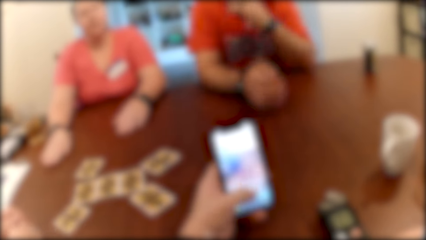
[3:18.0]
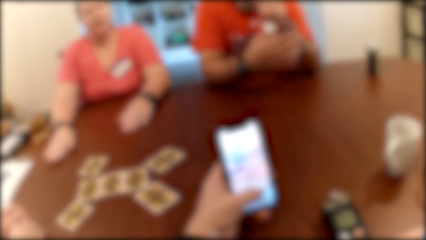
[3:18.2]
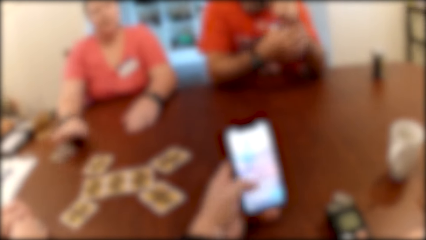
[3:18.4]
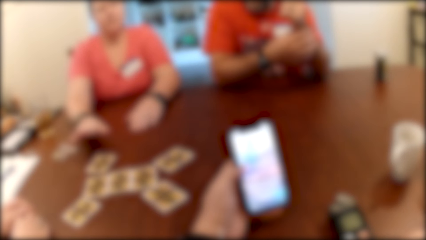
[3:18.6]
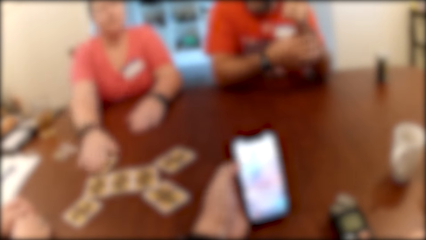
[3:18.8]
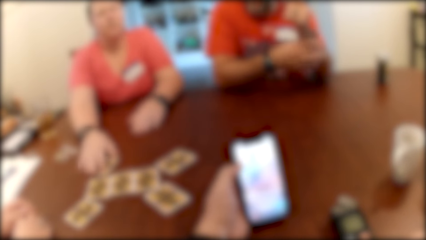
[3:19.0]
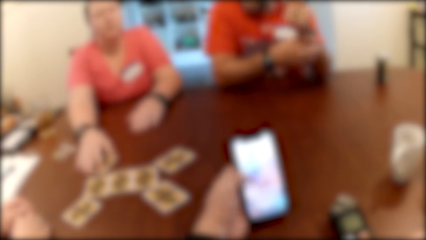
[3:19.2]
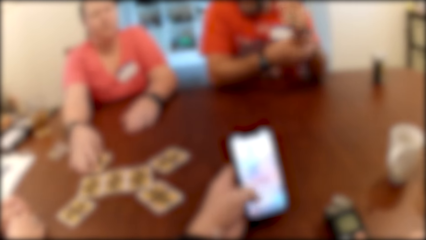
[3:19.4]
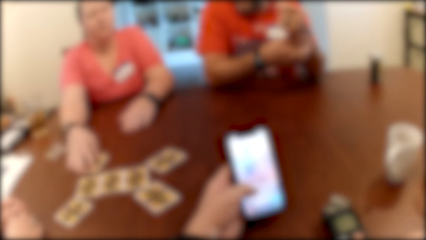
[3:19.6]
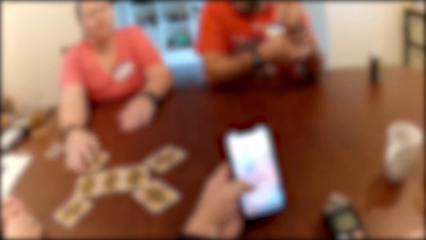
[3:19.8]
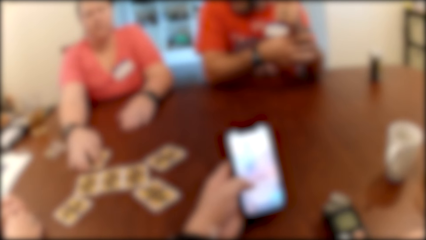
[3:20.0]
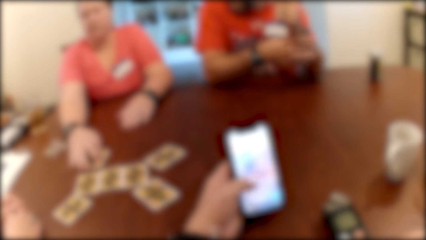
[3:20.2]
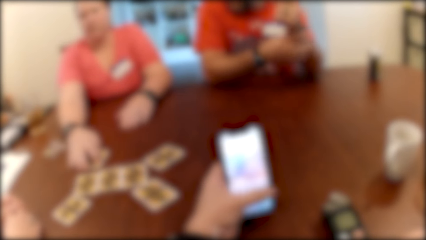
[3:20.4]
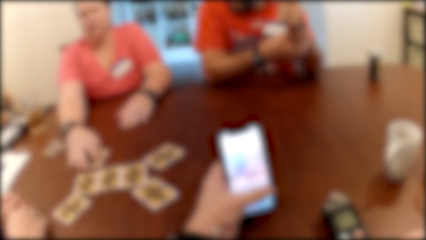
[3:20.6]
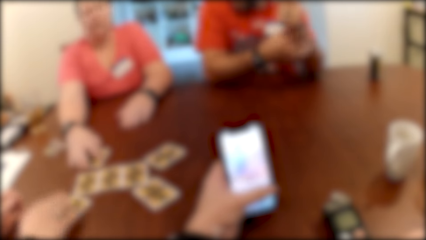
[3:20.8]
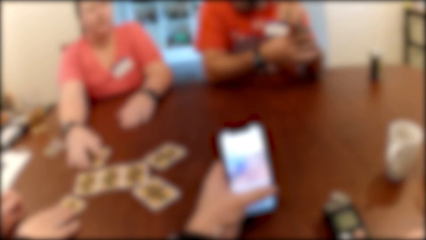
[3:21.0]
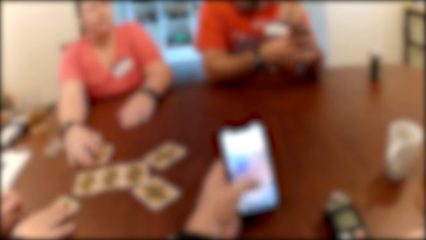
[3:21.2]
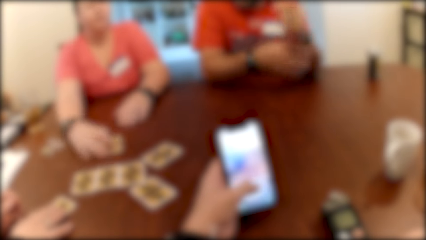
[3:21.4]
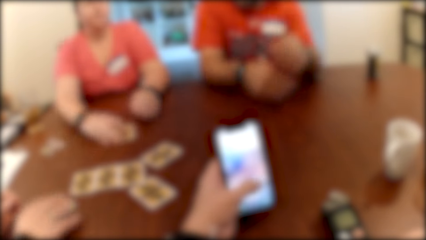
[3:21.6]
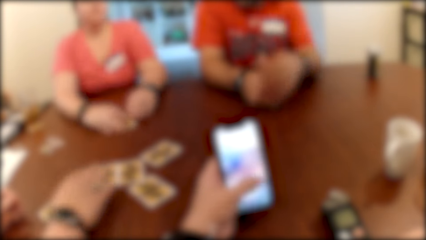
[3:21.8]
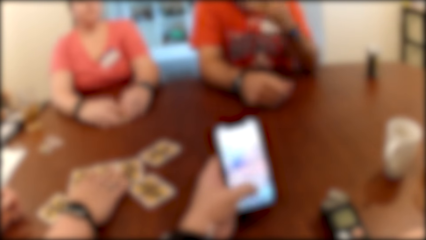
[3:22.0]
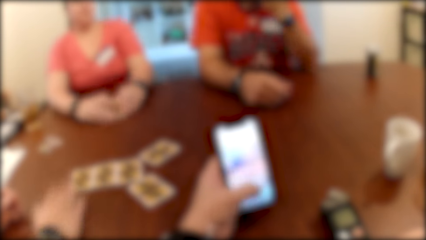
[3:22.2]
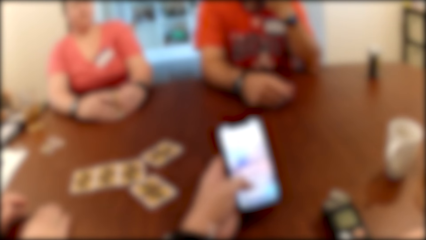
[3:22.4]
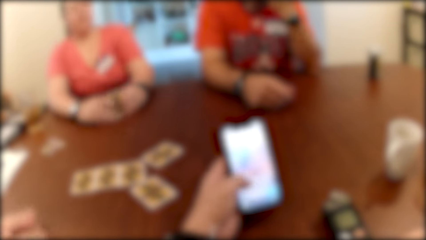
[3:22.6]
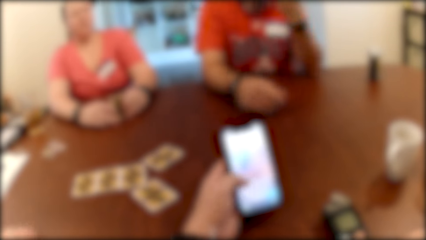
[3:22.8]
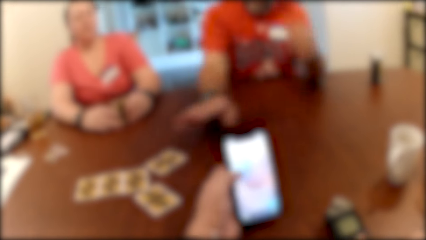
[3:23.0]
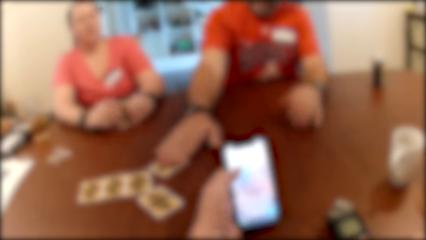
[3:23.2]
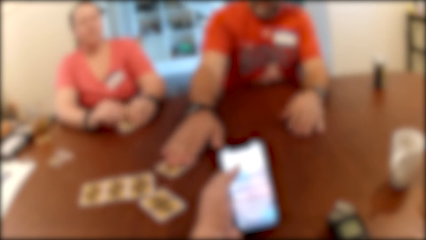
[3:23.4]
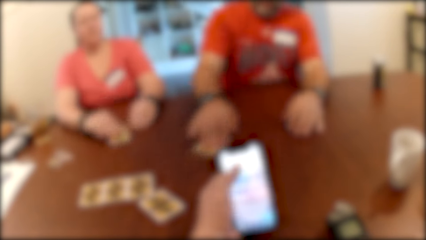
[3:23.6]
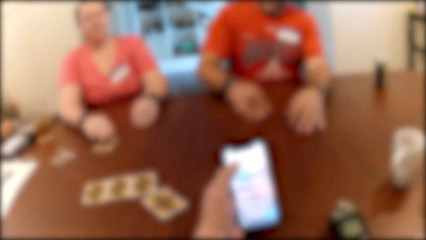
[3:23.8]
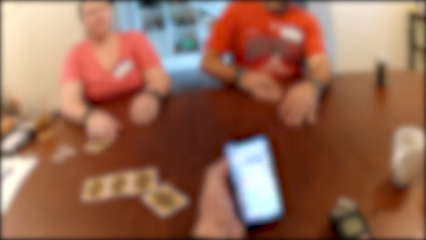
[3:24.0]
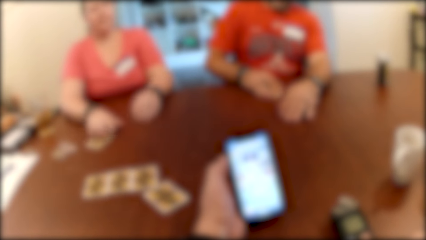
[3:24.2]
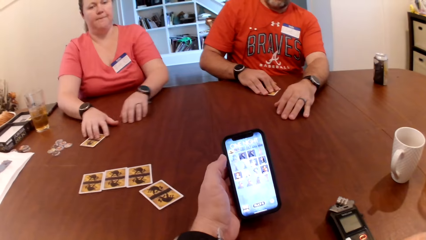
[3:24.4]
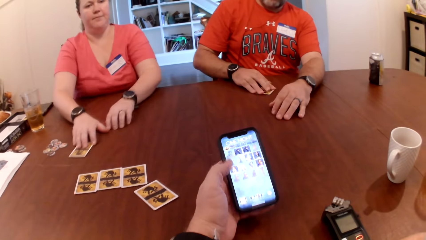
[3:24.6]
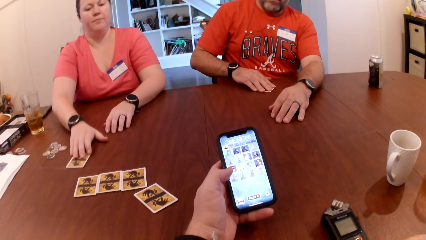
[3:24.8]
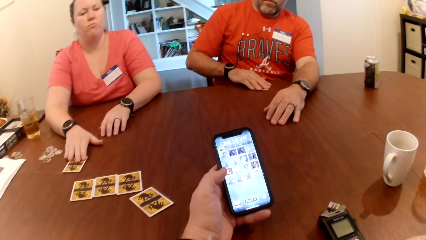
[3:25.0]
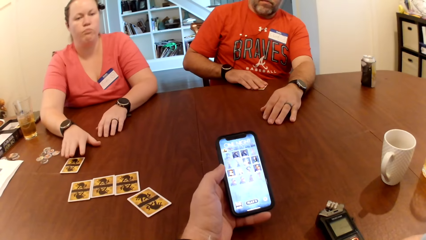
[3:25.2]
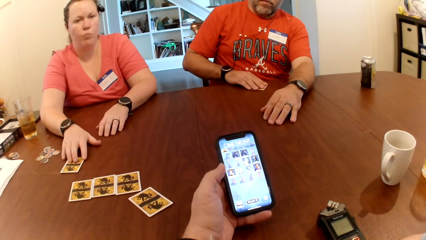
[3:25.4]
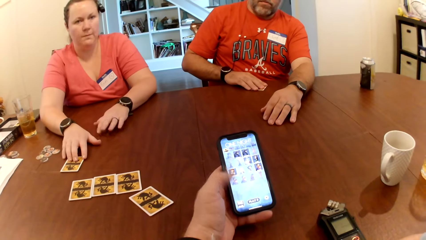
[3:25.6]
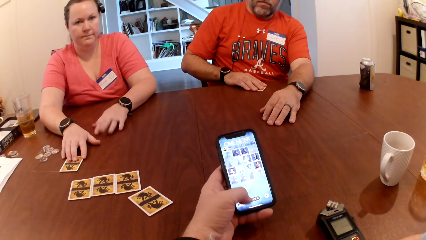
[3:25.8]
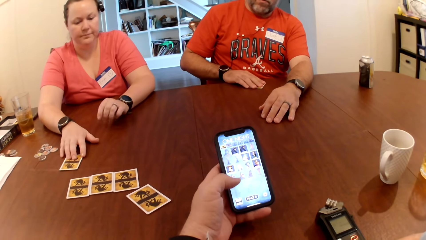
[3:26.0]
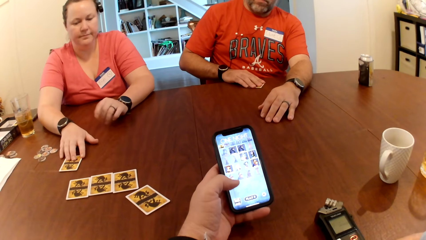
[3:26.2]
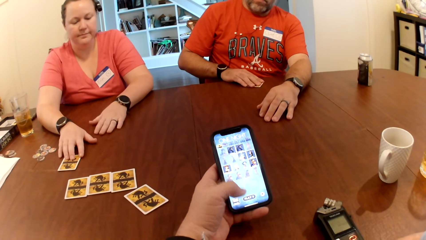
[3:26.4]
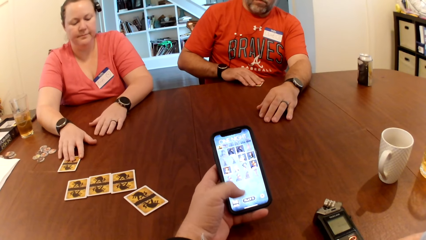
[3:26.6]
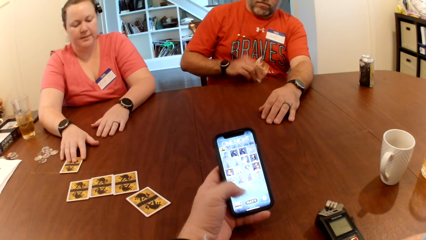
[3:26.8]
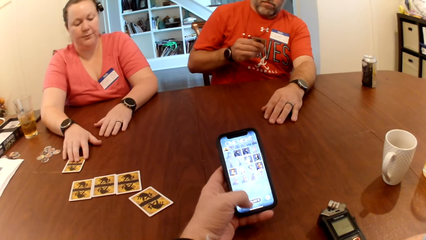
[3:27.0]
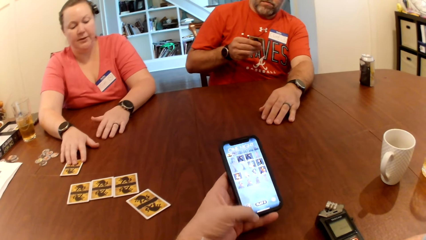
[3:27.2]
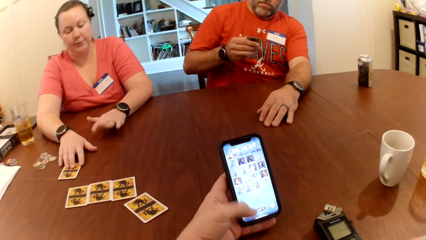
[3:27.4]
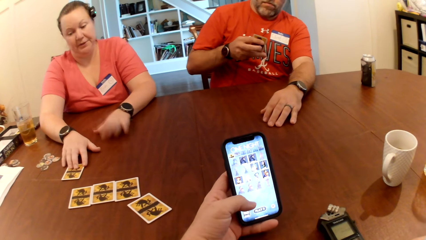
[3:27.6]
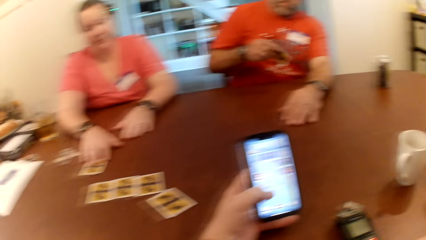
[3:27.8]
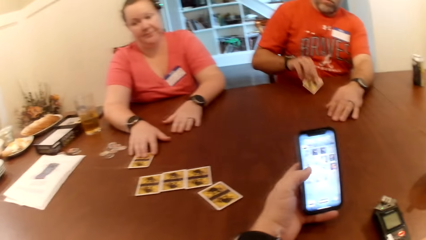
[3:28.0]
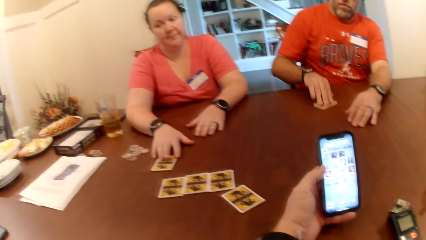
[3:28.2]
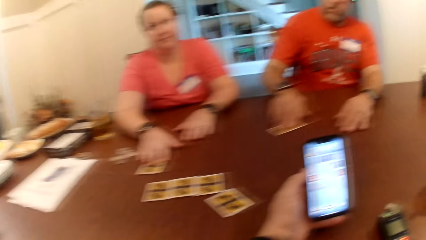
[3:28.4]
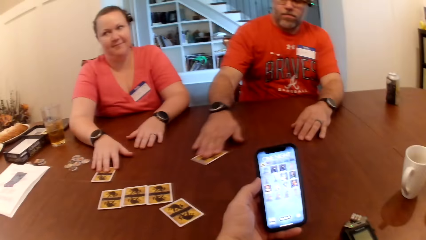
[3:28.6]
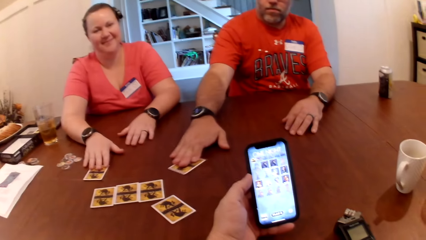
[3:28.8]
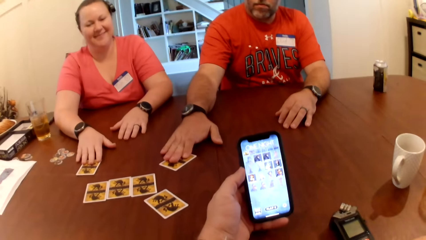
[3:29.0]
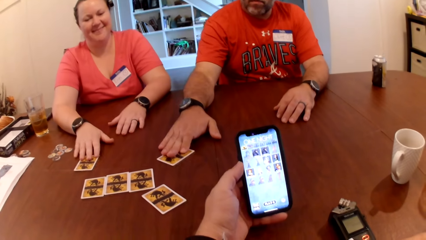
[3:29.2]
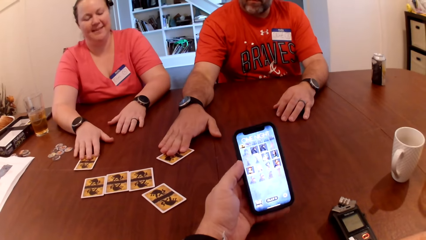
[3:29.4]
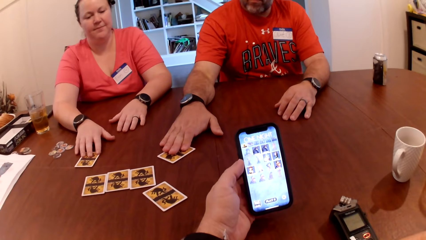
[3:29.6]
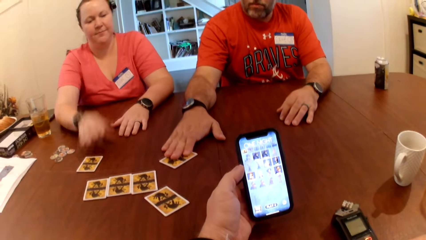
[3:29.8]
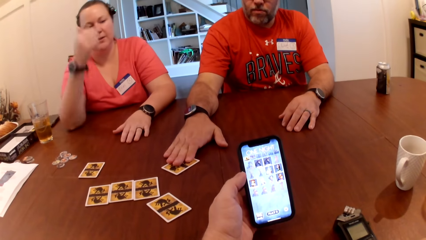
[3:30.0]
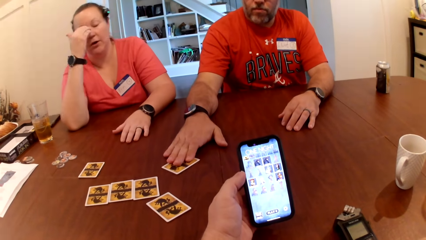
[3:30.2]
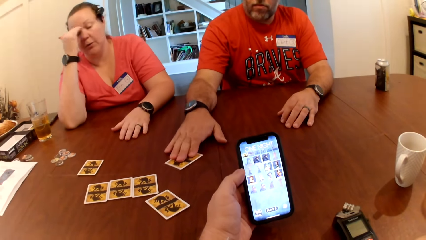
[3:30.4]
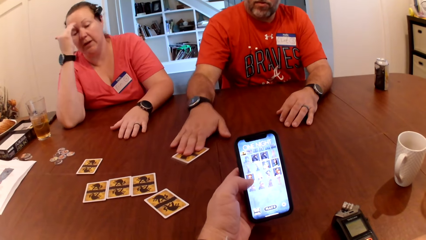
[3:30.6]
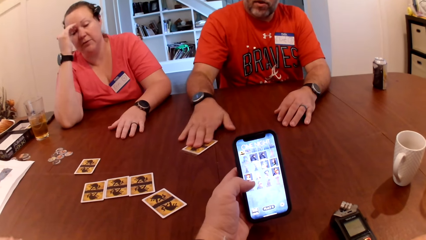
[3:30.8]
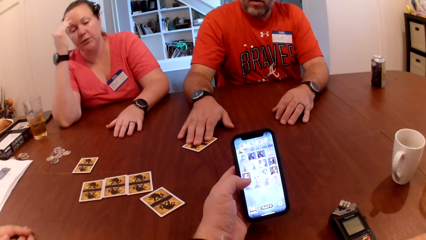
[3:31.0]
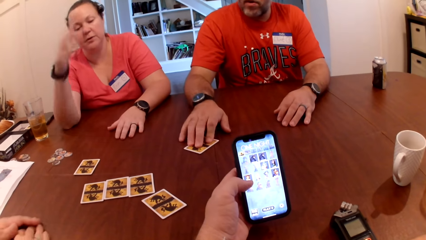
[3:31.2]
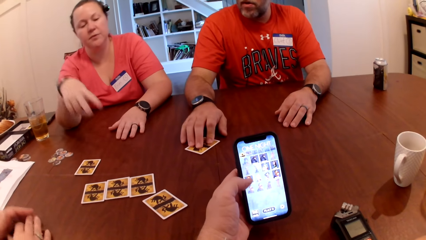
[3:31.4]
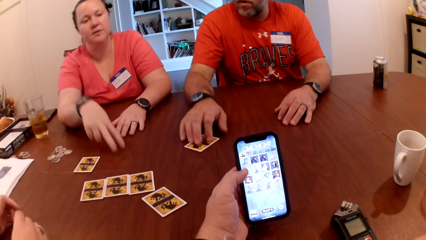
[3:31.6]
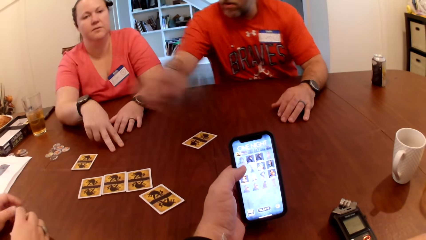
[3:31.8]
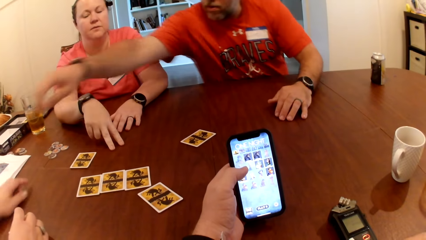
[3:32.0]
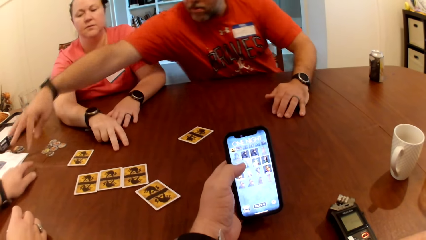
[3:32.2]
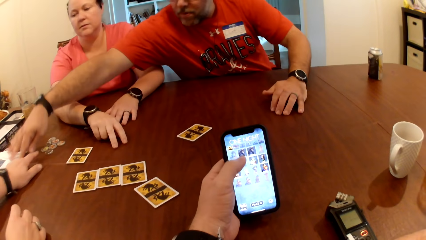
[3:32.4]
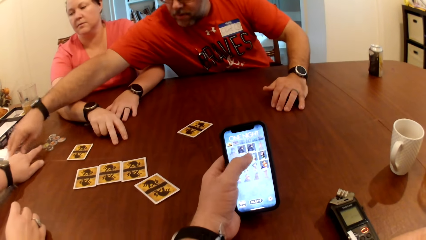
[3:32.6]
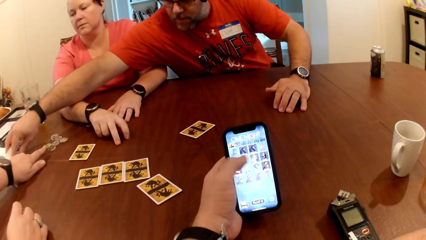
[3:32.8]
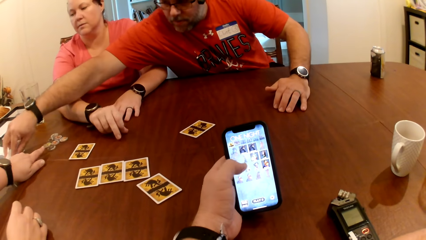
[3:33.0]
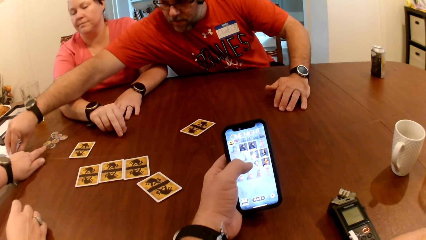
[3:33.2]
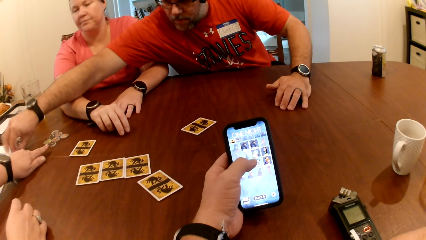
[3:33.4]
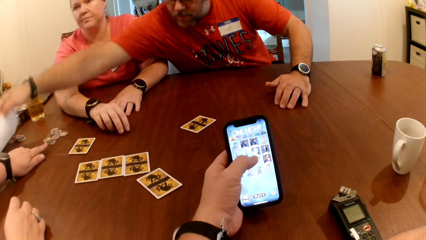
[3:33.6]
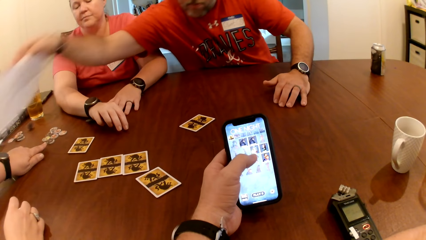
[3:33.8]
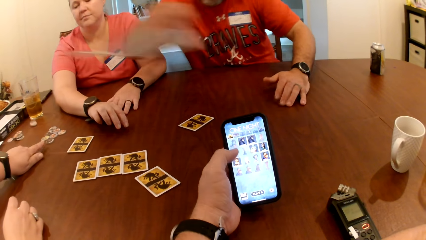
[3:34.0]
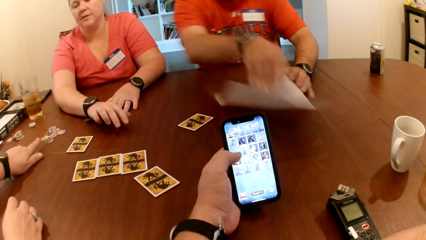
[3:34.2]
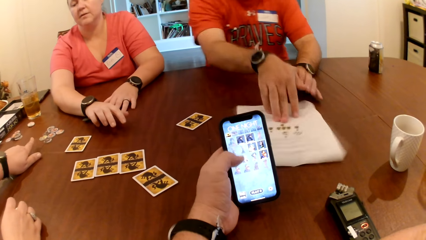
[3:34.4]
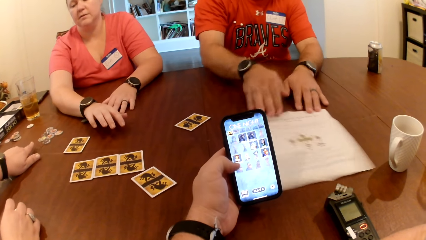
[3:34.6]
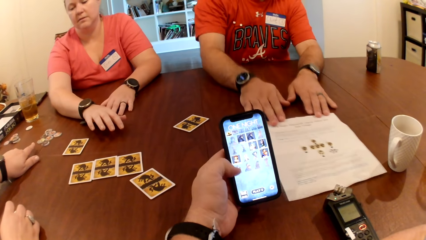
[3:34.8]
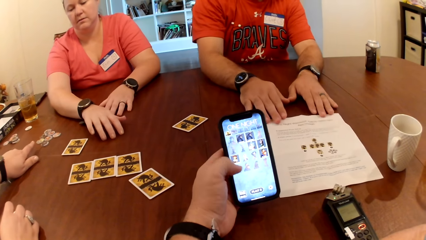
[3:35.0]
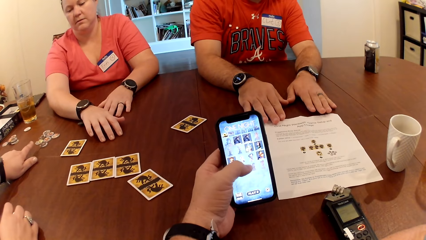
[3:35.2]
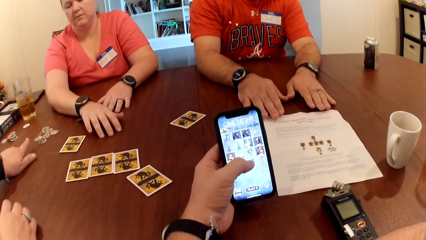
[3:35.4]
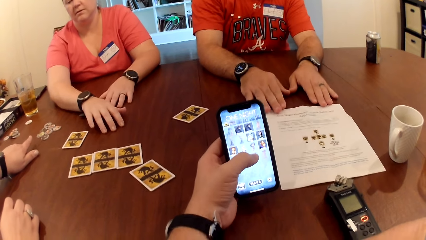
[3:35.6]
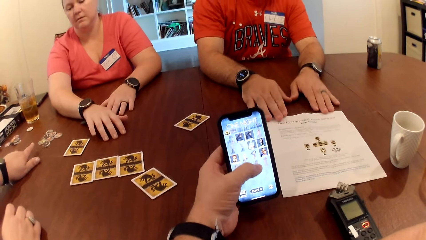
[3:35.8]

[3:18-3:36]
A woman moves the card on the table with her right hand. Another woman moves the card on the table with her right hand. A man moves the card on the table with his right hand, picks up the card from the table with his right hand, drops the card on the table with his right hand, and moves the card on the table with his right hand. The man picks up the paper from the table with his right hand and drops the paper on the table with his right hand. A person shows the camera wearer the paper.
